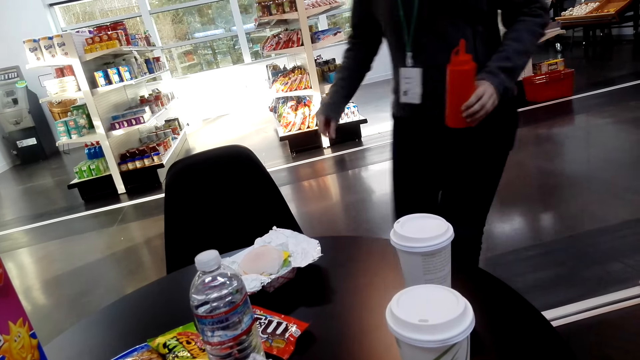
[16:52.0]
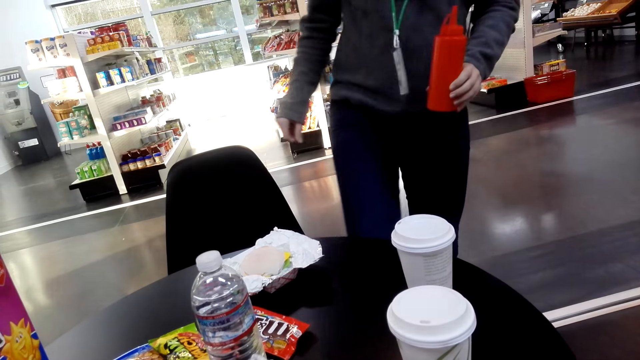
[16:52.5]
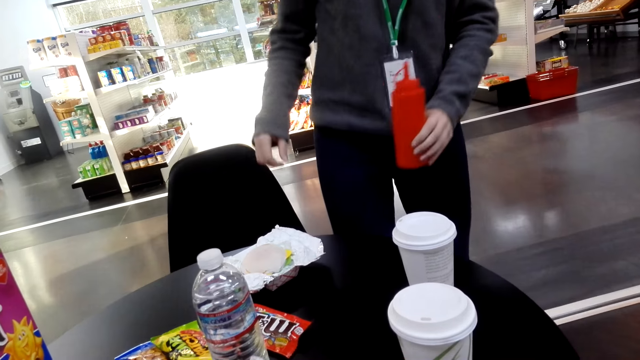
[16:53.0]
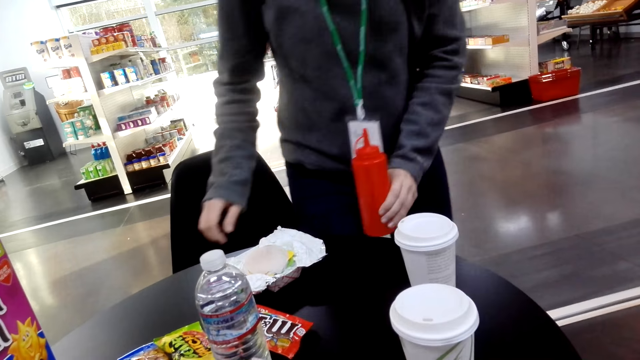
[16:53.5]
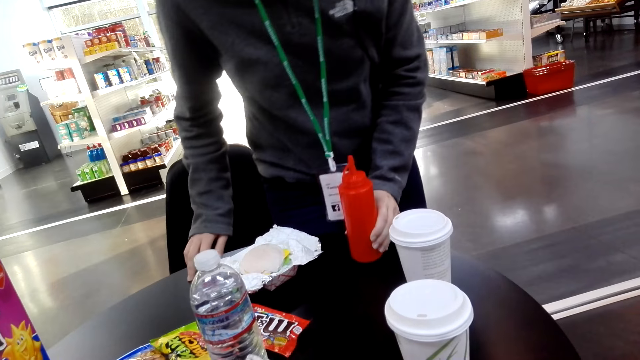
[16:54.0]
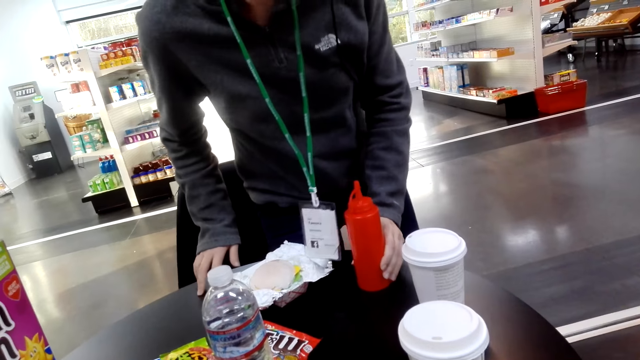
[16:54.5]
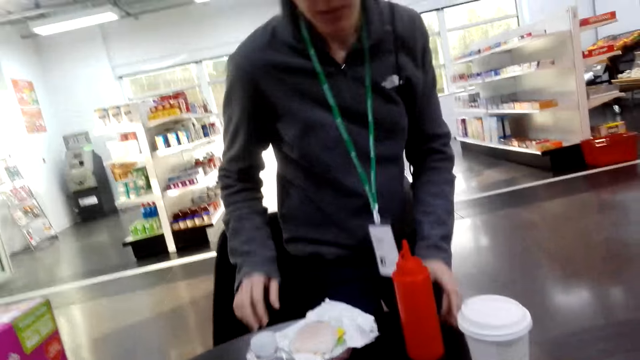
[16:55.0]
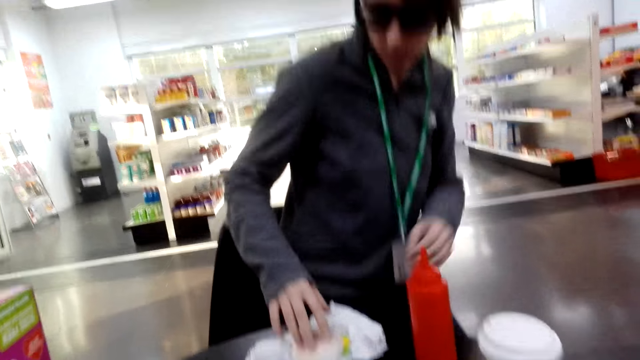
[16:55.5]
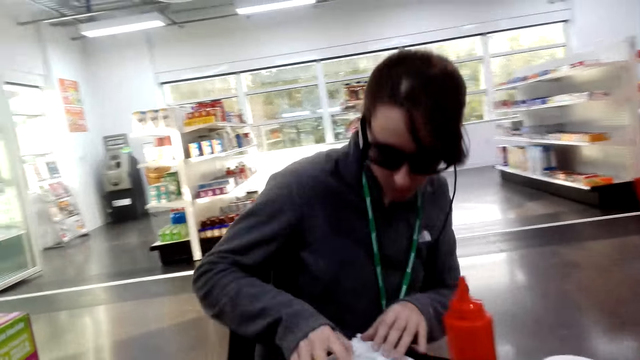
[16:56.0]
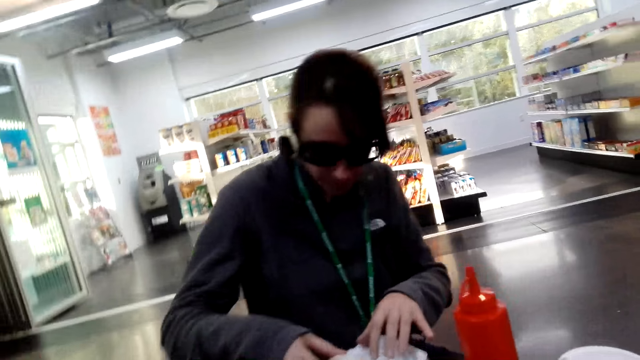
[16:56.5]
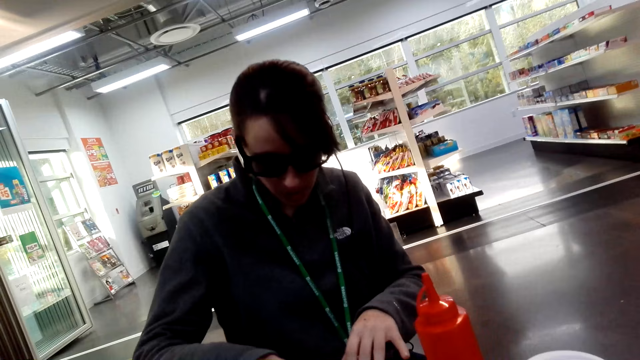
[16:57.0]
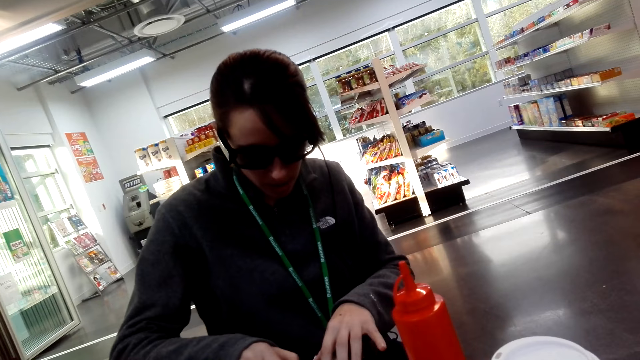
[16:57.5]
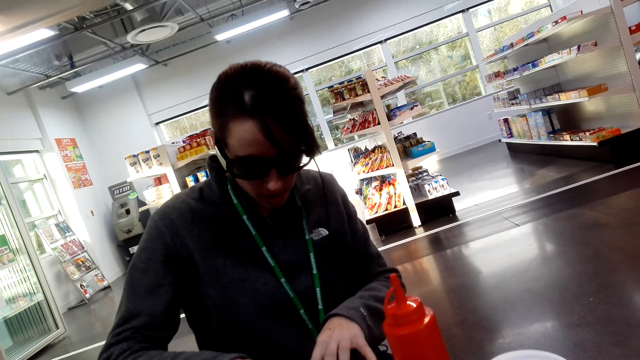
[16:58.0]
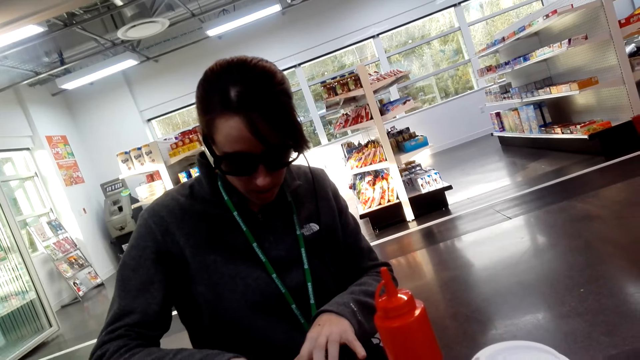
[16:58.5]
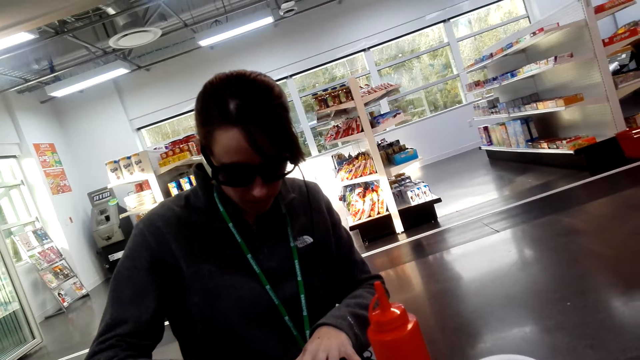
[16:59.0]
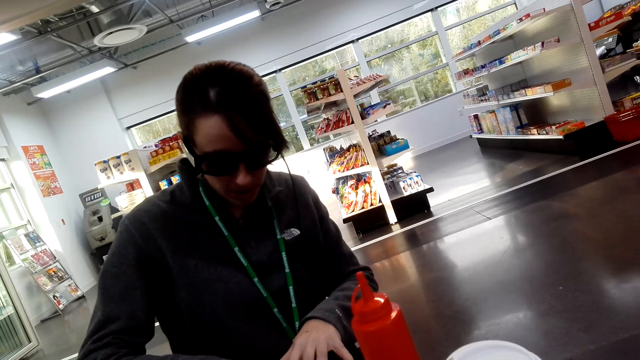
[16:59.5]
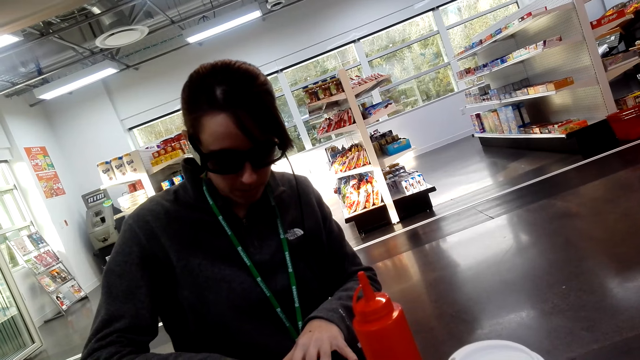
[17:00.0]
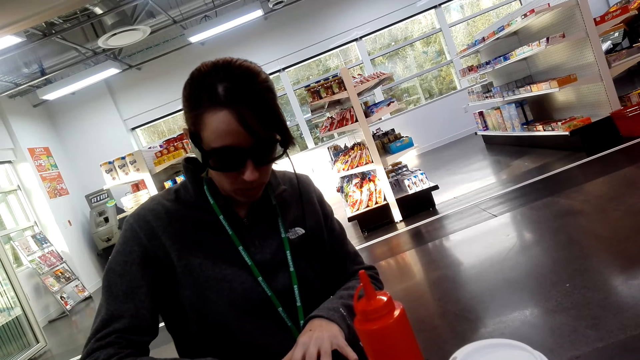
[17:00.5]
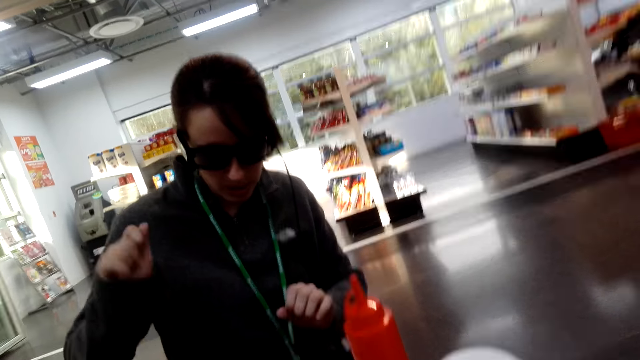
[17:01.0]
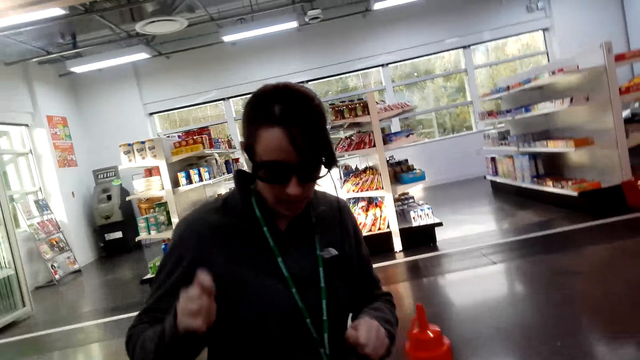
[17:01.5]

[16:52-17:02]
A lady sits down with ketchup on a chair. The lady unwraps buns and holds items.

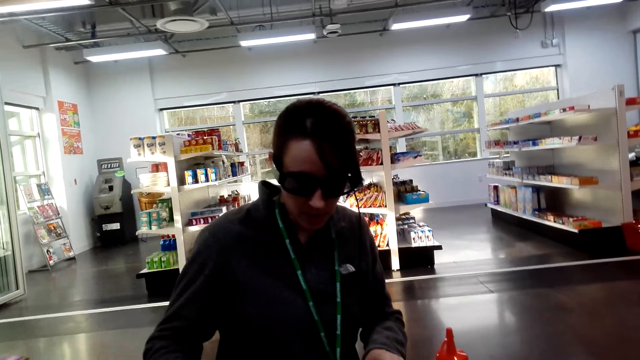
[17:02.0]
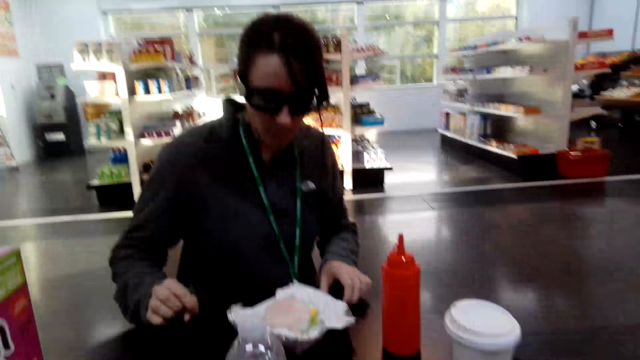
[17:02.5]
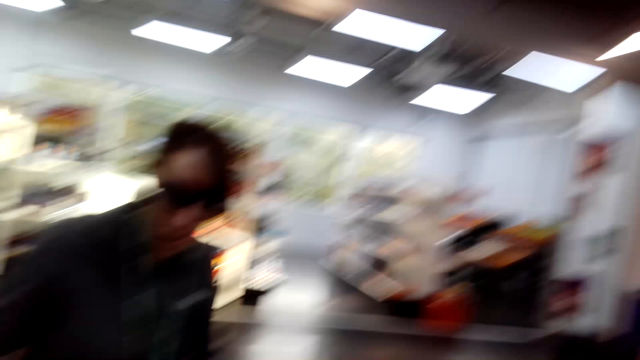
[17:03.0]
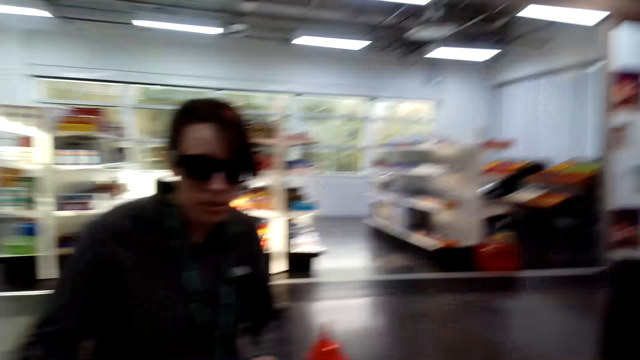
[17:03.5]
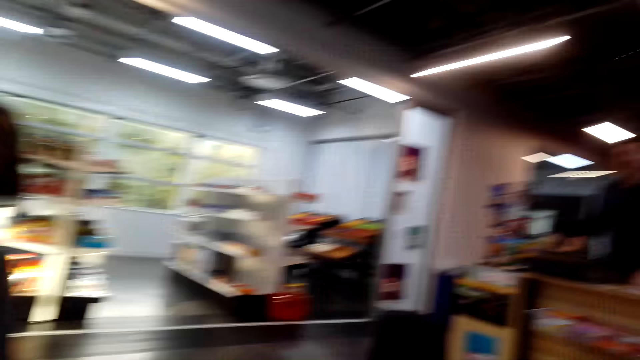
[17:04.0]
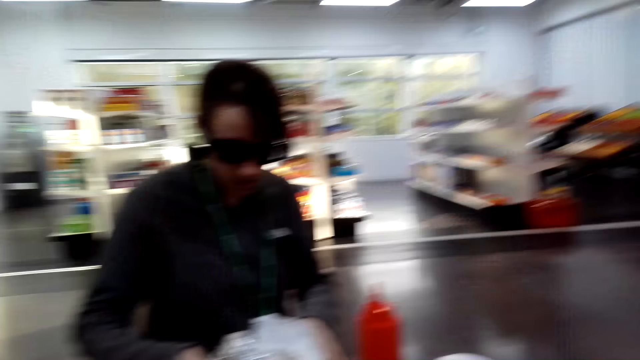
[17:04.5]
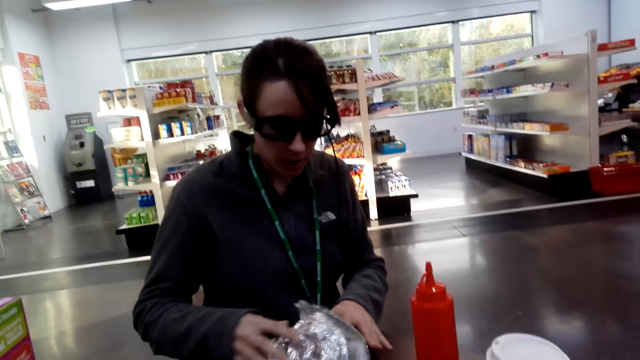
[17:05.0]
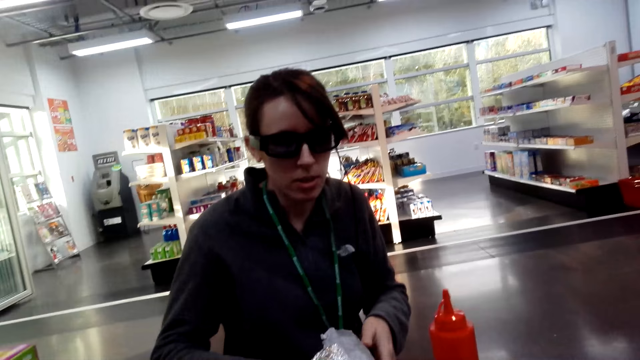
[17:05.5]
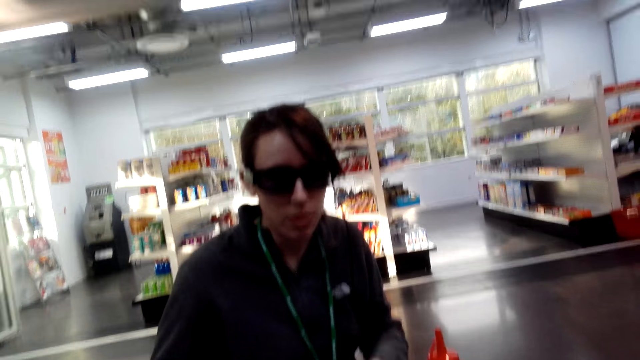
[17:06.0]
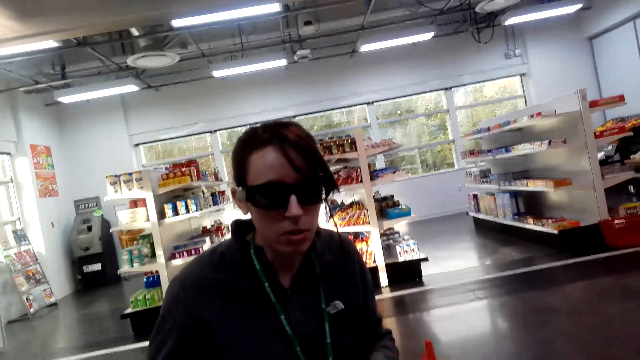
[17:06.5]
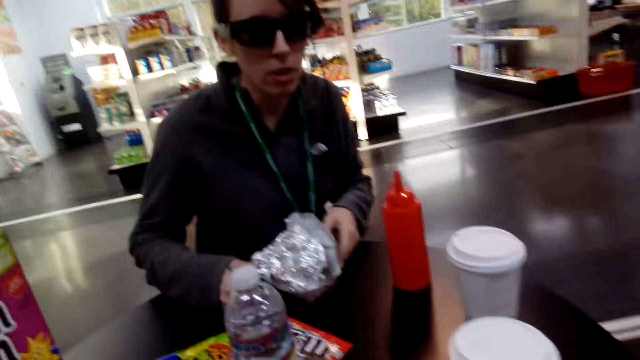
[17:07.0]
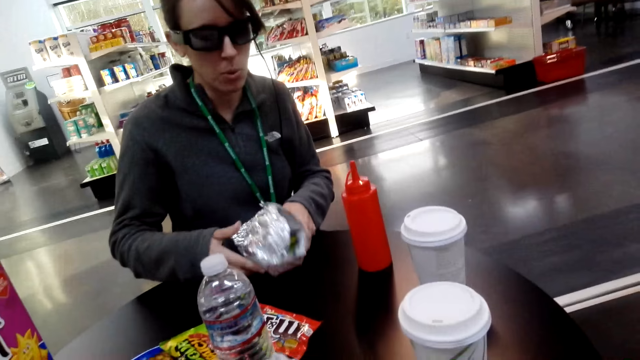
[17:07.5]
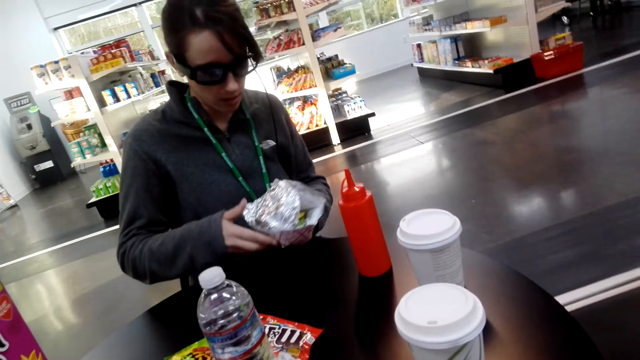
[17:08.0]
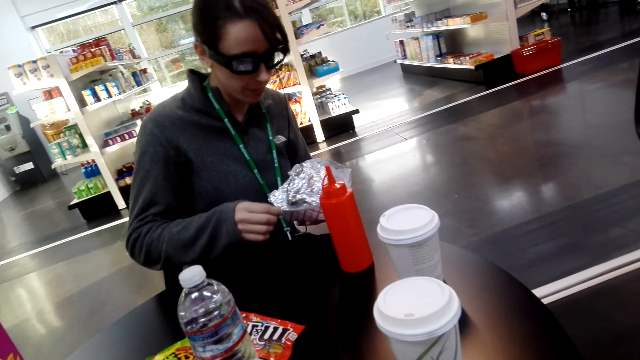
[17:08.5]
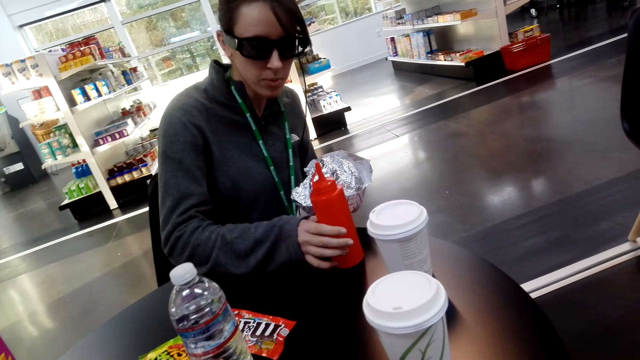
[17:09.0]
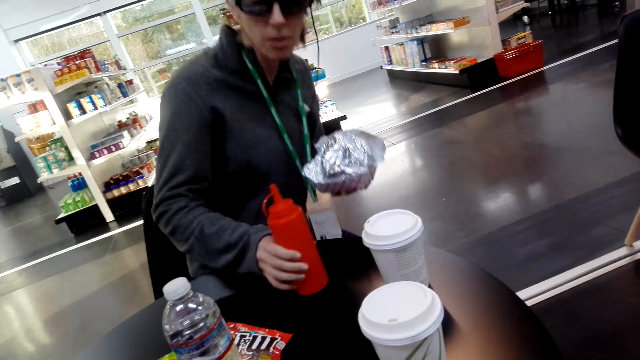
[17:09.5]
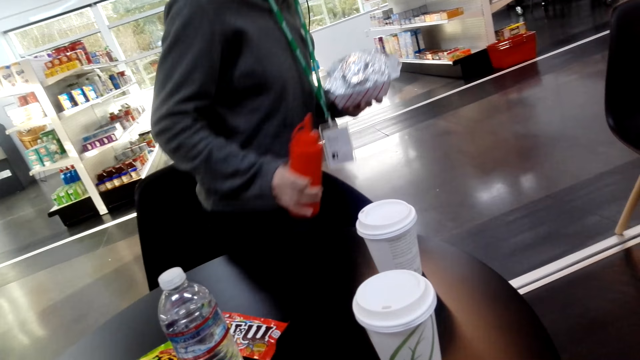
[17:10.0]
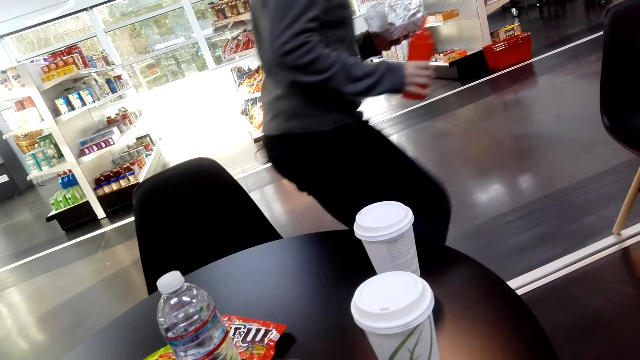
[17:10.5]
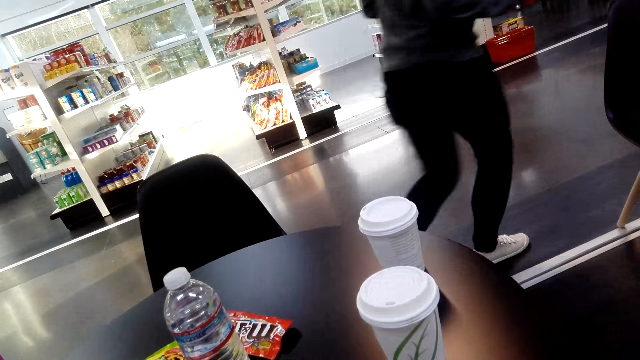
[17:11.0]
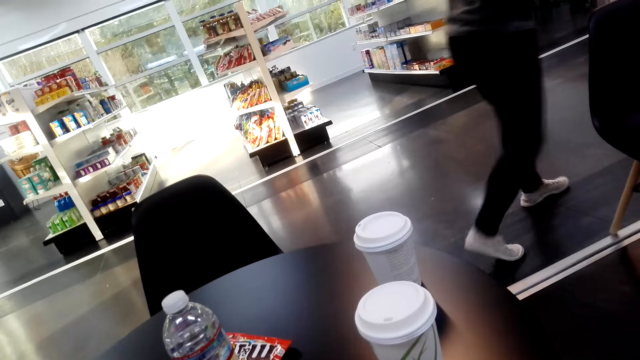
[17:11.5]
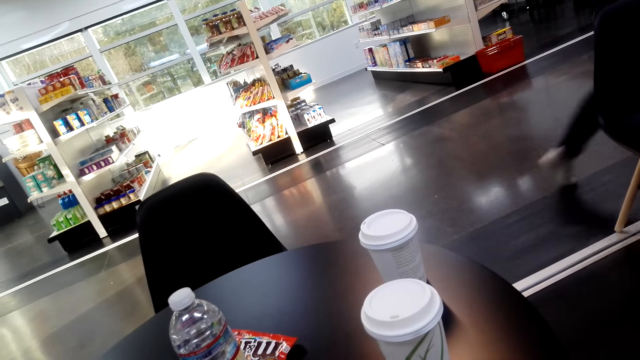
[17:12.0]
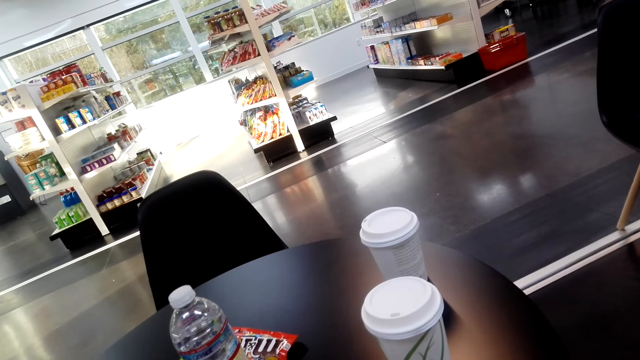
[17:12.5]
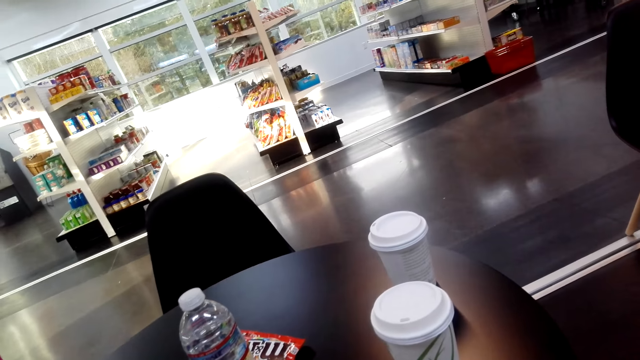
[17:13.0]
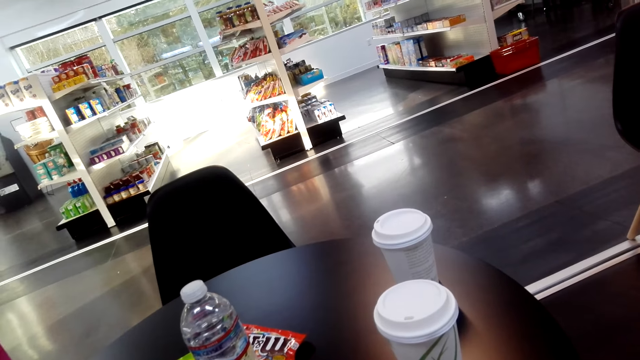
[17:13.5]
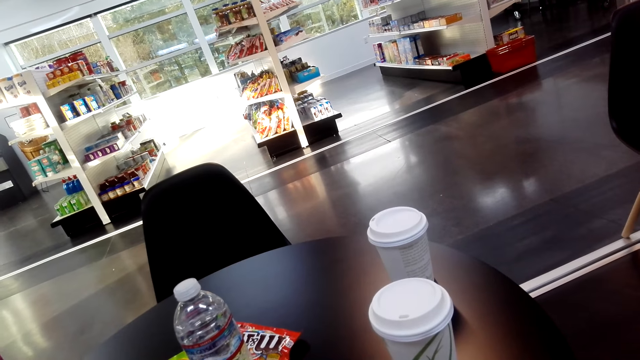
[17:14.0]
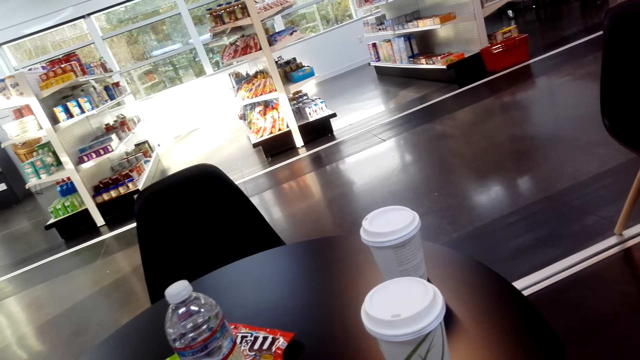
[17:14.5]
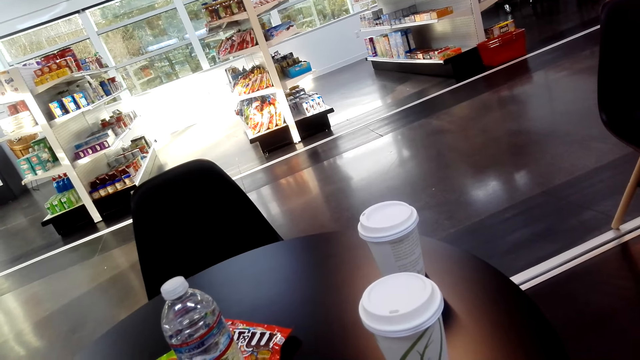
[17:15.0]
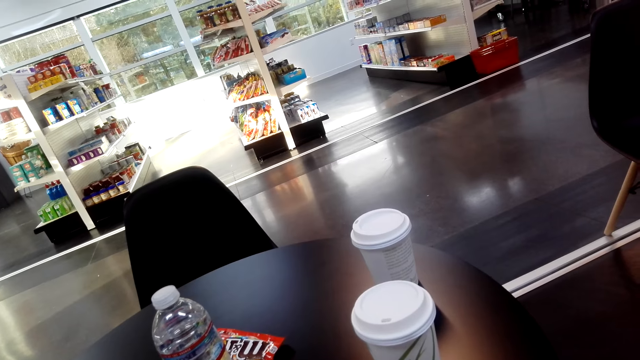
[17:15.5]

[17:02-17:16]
The camera wearer looks around. A lady wraps buns. The lady holds food and takes a bottle. The camera wearer walks away. The lady walks around. The camera wearer looks around.
